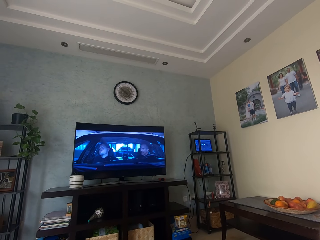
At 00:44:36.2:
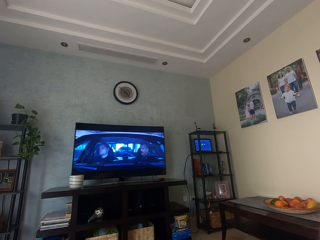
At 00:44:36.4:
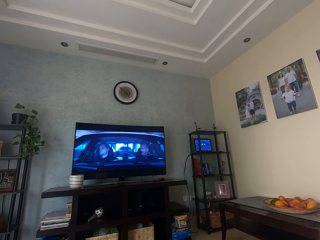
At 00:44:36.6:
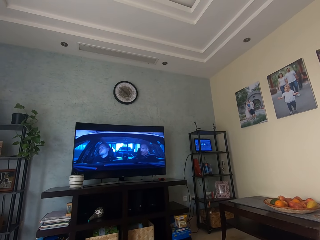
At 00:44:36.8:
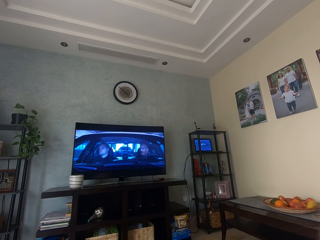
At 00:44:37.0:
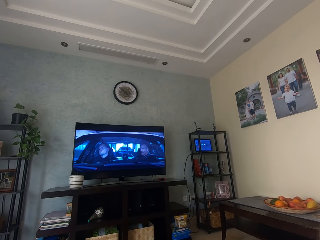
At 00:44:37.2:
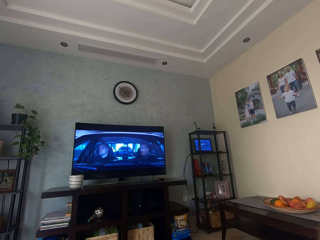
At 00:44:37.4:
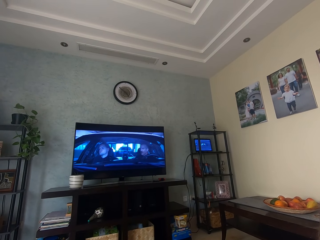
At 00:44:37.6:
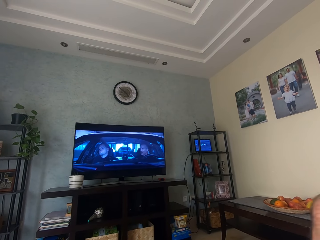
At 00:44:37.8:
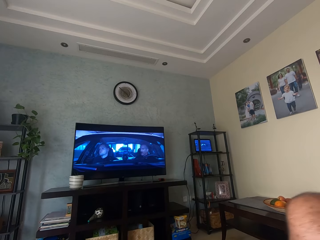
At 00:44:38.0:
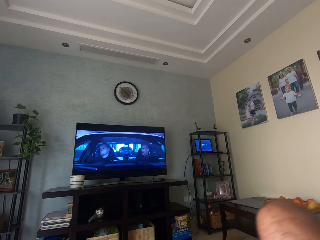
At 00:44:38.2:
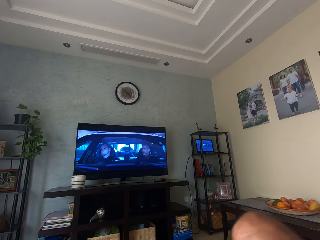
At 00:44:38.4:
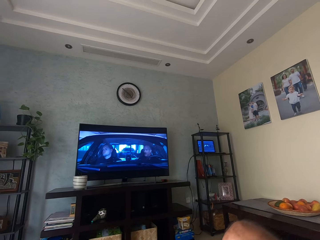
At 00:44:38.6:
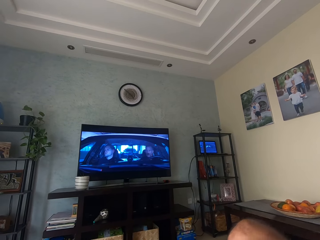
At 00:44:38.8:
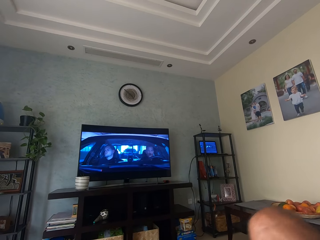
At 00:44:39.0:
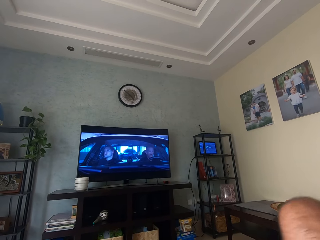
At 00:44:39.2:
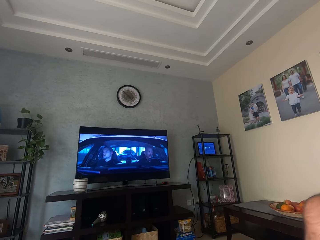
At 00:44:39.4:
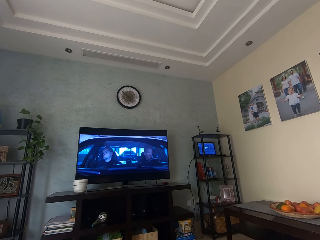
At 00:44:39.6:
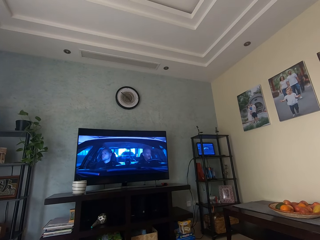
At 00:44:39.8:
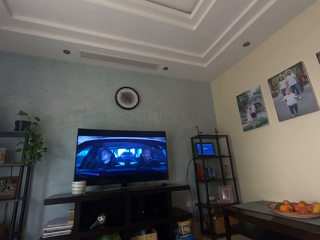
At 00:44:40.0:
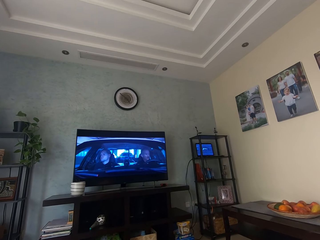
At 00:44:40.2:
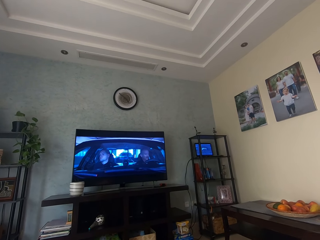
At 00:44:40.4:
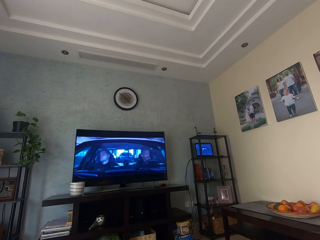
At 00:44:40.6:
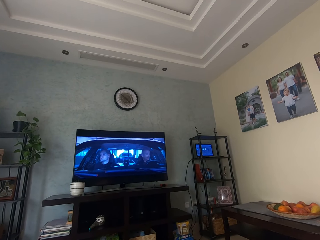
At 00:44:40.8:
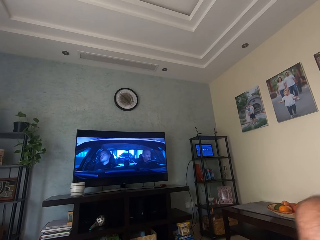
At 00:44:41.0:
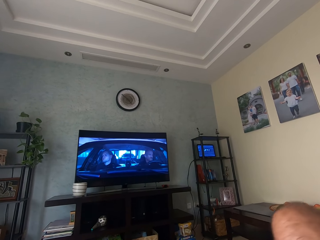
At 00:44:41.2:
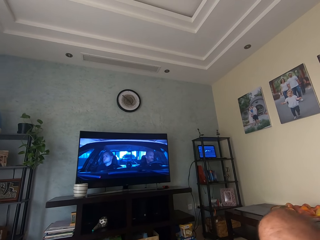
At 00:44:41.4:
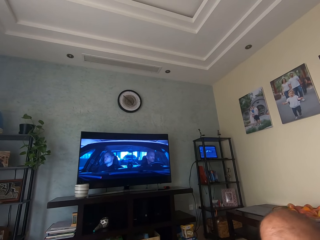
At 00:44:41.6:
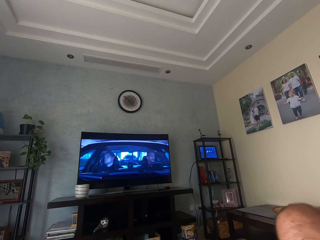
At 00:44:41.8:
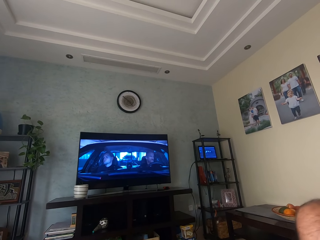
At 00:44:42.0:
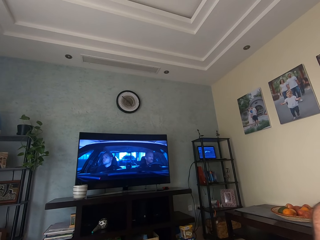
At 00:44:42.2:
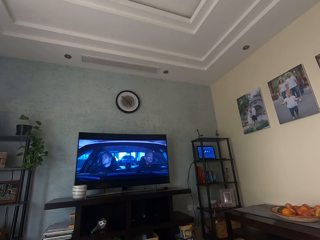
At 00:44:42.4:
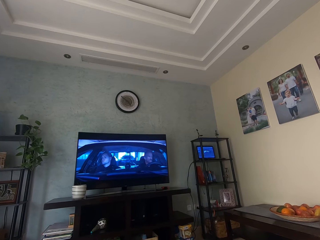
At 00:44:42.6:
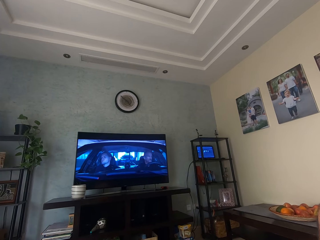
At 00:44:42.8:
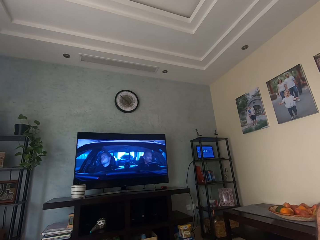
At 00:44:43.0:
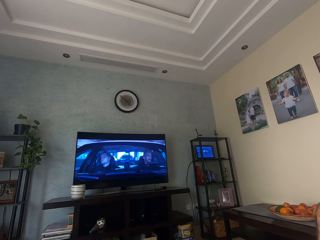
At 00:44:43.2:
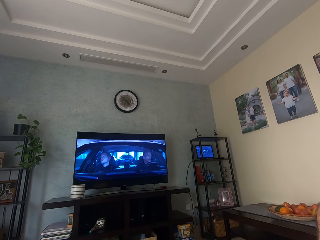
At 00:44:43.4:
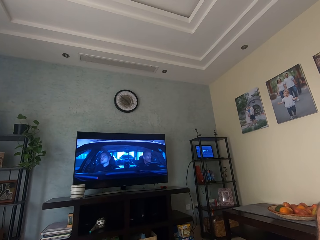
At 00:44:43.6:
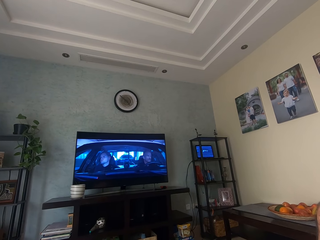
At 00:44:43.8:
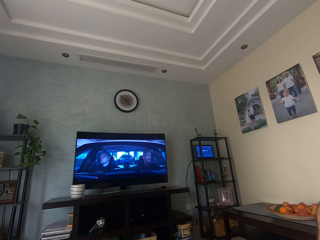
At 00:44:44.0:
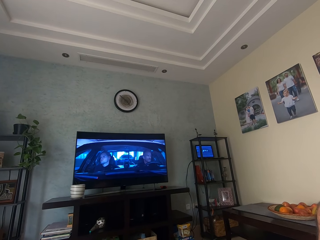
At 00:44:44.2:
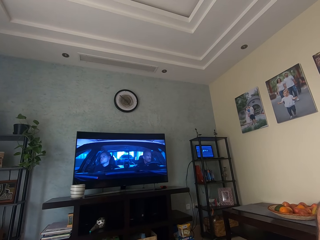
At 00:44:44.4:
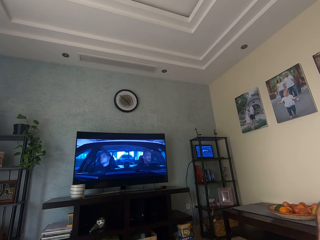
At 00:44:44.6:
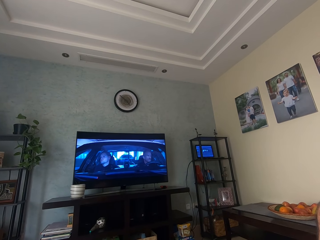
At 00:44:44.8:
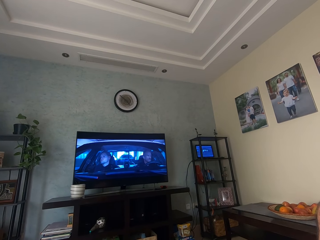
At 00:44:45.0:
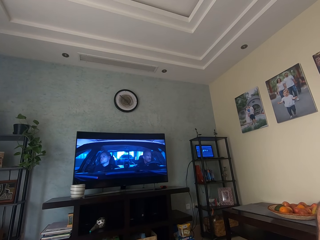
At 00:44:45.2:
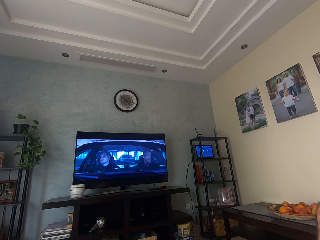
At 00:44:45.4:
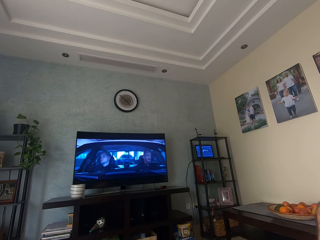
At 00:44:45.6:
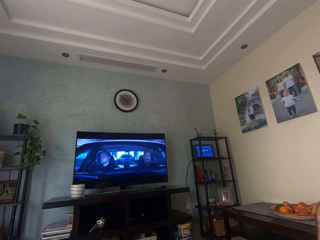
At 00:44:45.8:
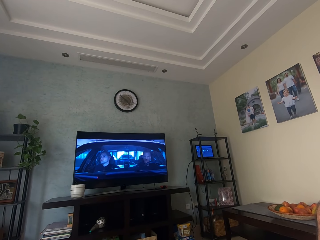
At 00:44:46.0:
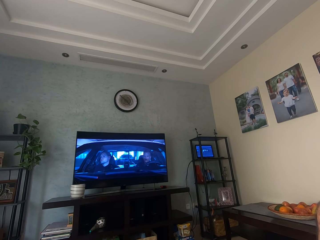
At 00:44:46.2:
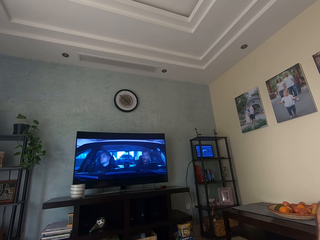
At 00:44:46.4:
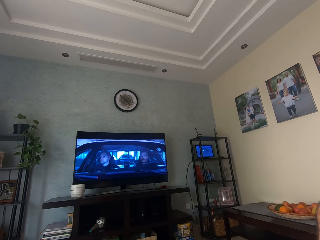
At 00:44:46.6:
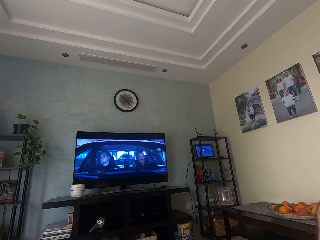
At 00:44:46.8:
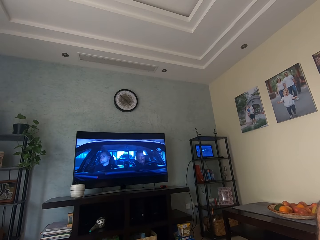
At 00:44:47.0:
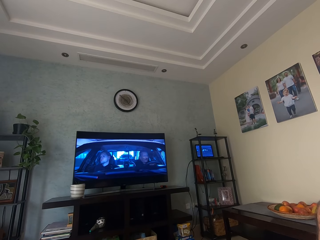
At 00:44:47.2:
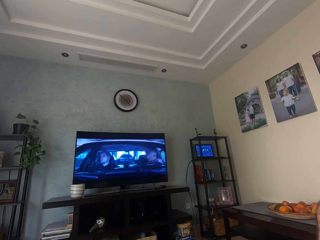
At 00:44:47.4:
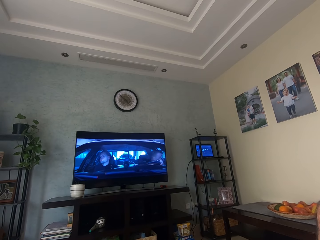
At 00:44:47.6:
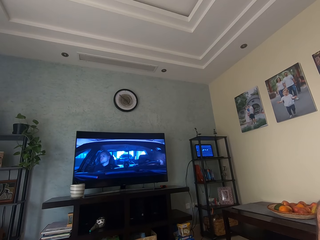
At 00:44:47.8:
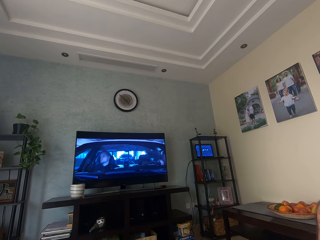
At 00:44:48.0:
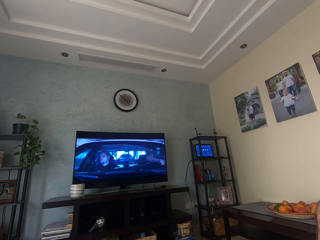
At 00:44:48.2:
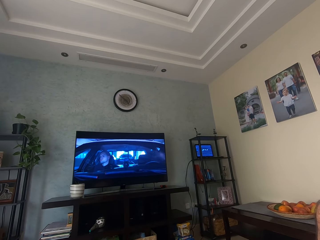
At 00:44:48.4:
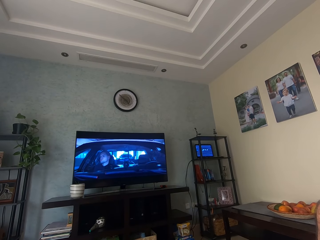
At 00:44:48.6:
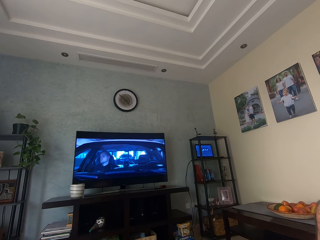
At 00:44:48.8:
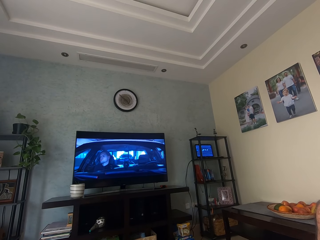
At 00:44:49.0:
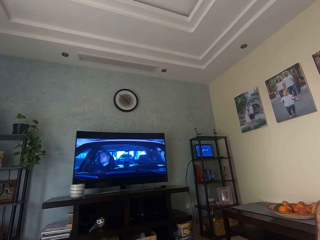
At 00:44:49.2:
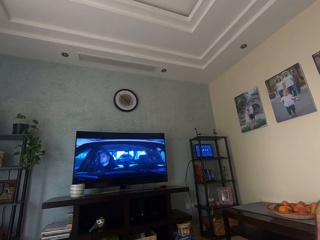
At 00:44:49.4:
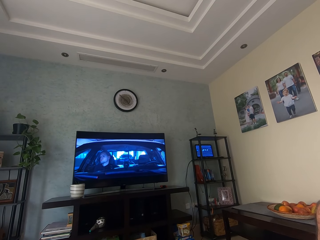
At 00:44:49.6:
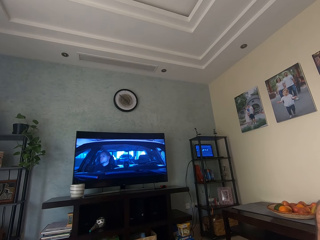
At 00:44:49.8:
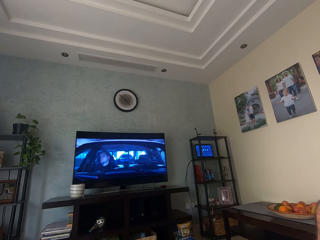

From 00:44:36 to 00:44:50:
The camera wearer watches television.

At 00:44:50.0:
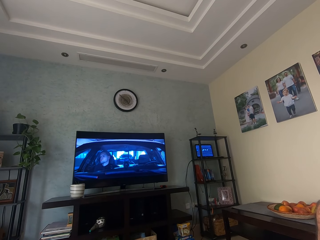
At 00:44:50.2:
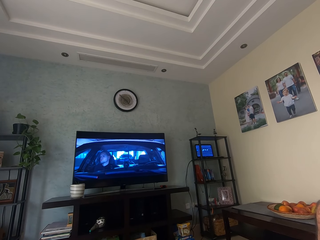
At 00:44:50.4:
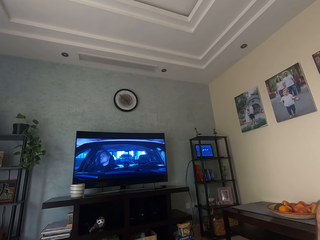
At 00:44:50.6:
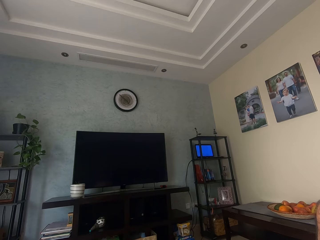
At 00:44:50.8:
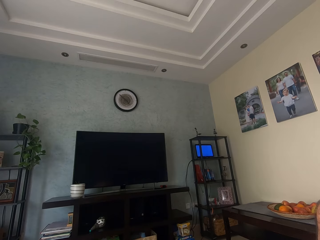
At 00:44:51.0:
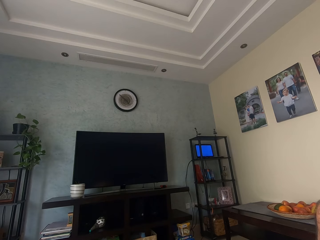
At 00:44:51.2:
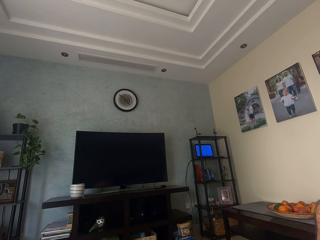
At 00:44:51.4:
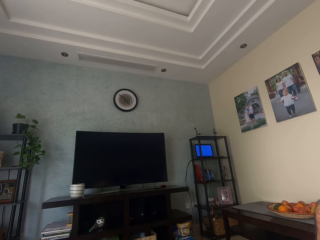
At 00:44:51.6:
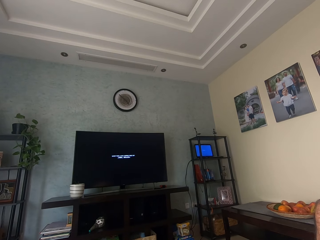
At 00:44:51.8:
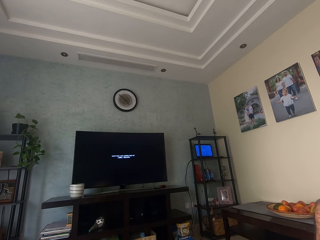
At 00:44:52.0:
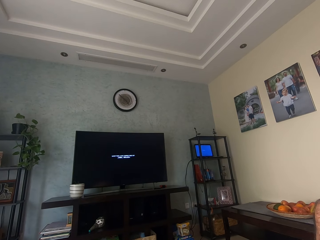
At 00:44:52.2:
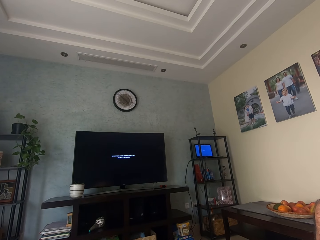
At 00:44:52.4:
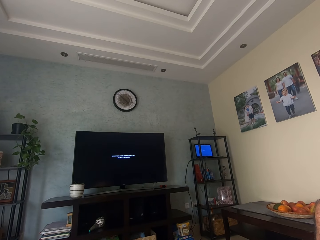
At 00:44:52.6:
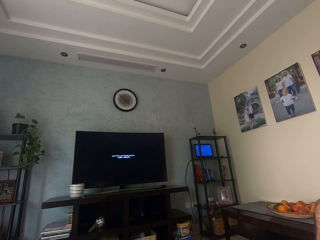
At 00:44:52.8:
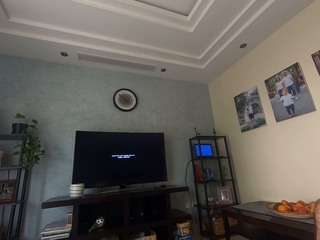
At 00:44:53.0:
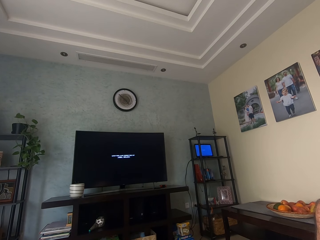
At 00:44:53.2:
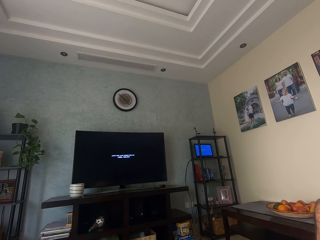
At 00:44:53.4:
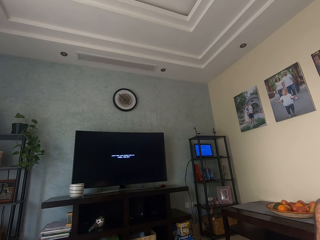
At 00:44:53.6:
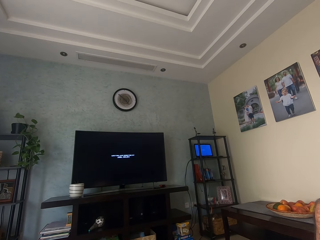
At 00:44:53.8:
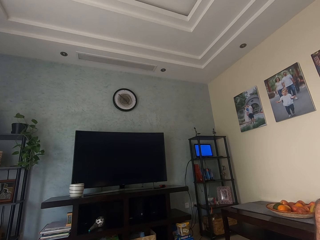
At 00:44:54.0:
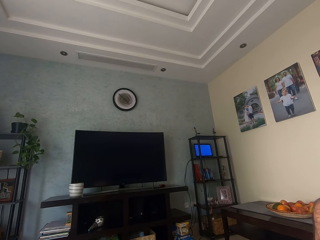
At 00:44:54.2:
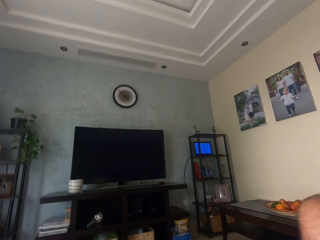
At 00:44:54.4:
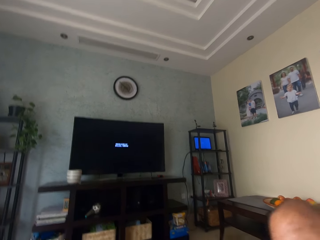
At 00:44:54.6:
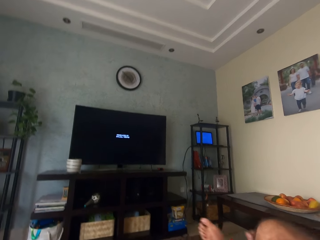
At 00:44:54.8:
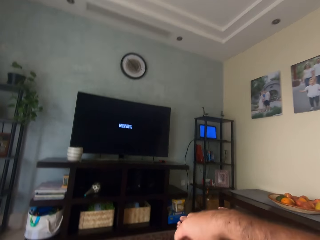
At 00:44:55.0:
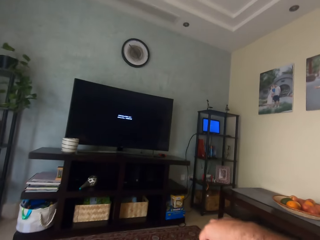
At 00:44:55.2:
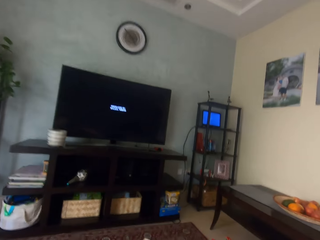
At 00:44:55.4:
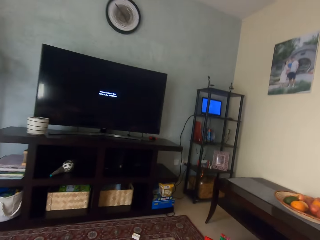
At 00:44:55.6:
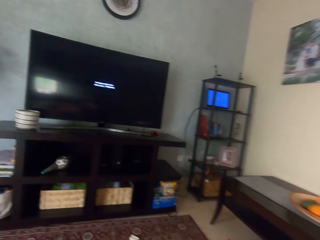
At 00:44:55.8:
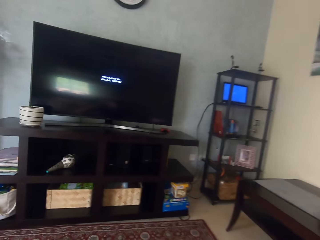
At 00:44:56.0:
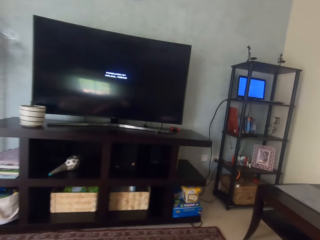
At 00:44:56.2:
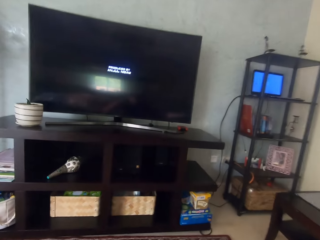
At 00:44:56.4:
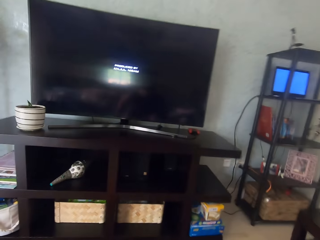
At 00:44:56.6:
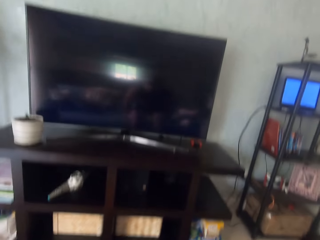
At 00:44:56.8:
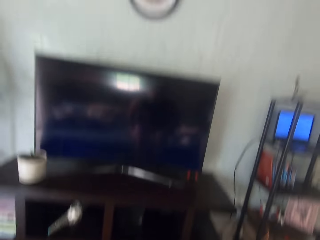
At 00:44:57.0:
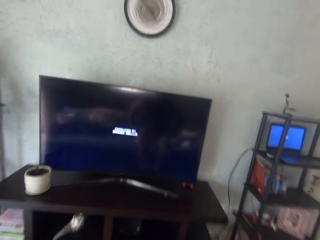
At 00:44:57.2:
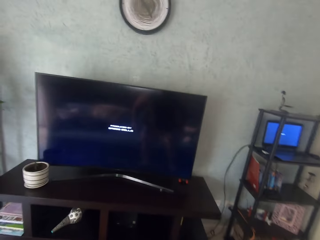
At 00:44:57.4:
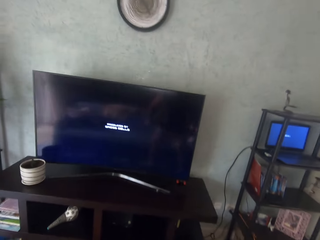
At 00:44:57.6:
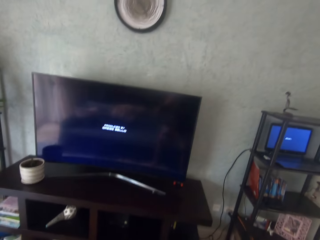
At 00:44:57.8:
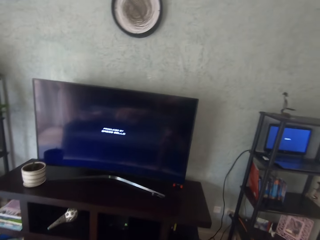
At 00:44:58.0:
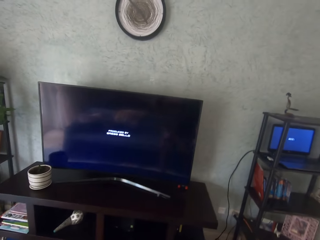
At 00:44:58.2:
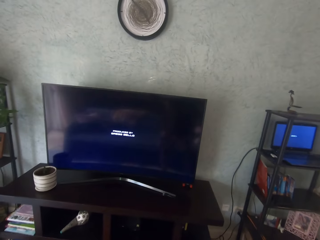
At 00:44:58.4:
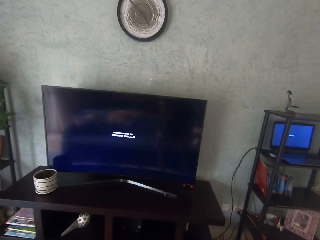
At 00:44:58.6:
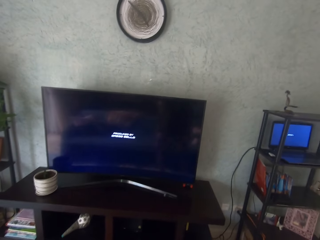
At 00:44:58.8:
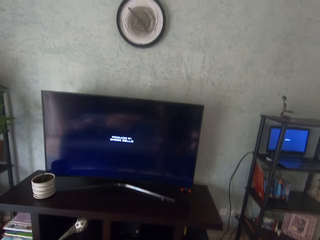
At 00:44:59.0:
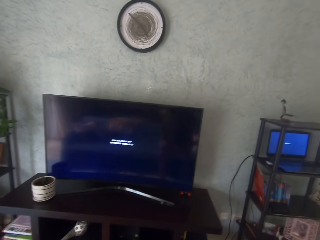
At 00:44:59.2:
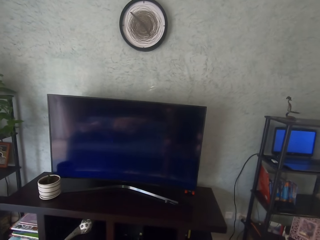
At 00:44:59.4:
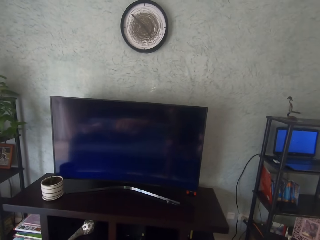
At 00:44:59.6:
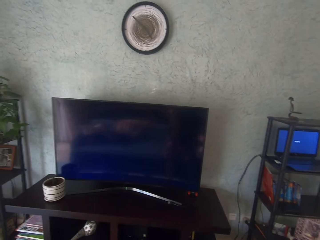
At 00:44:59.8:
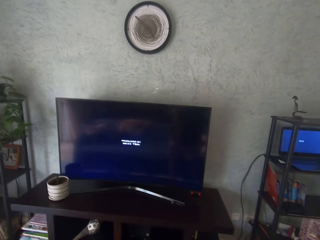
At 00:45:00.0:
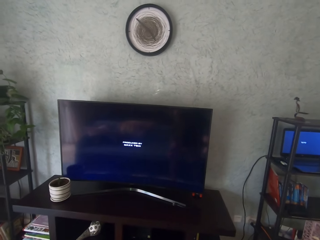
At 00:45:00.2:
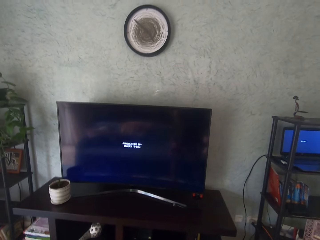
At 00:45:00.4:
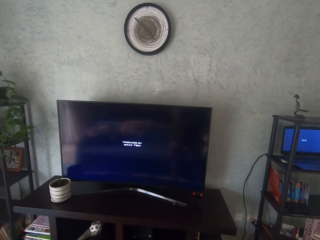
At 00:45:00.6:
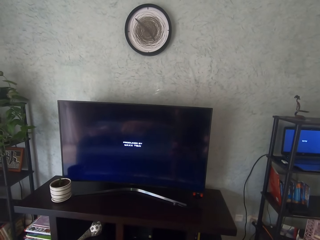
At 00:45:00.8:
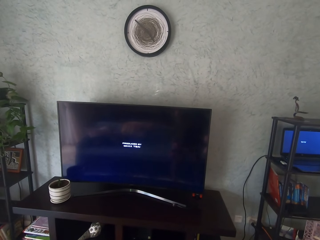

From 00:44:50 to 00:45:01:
The camera wearer moves towards the television.
